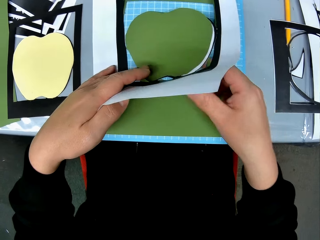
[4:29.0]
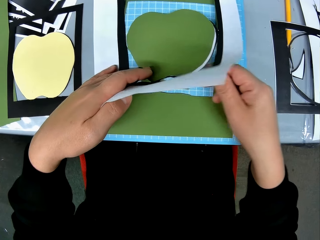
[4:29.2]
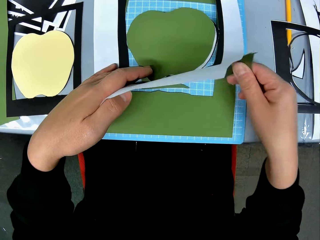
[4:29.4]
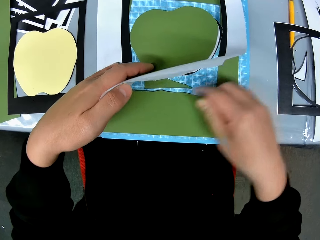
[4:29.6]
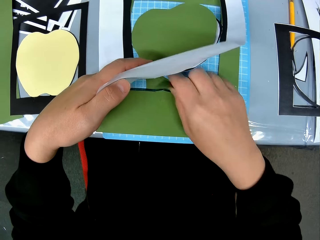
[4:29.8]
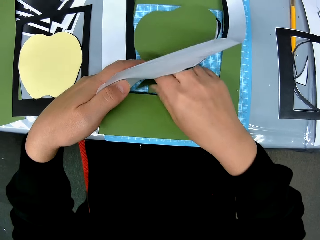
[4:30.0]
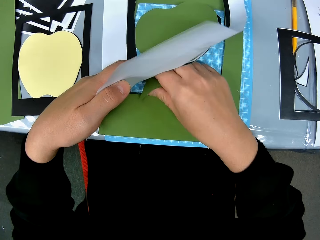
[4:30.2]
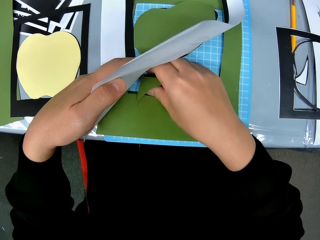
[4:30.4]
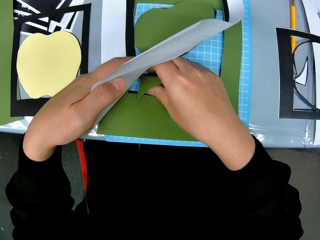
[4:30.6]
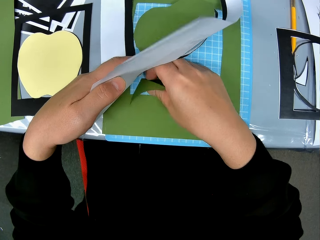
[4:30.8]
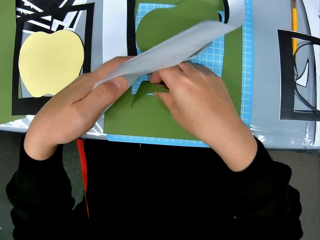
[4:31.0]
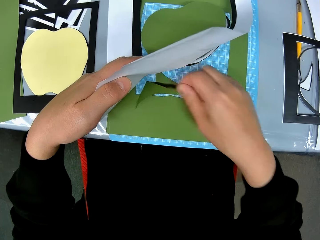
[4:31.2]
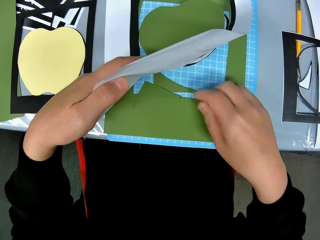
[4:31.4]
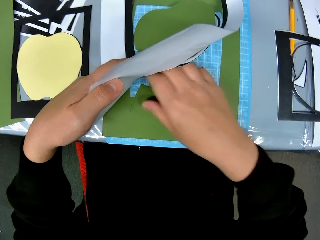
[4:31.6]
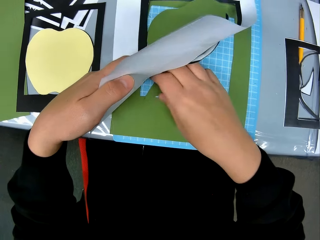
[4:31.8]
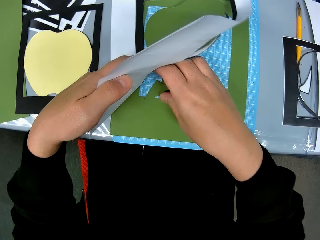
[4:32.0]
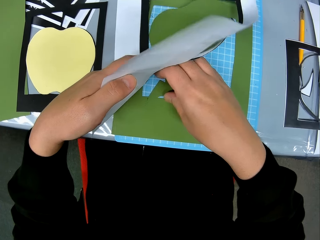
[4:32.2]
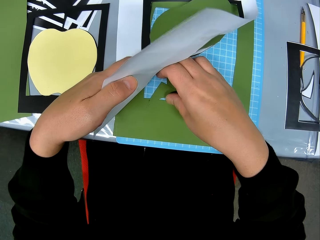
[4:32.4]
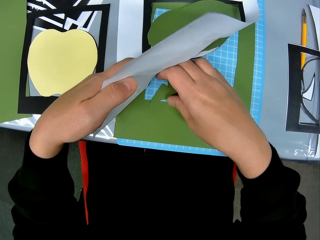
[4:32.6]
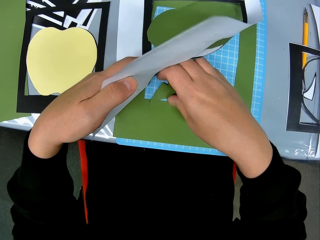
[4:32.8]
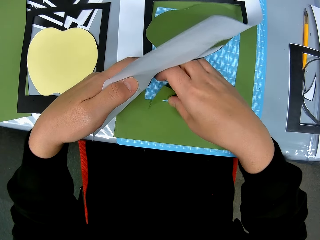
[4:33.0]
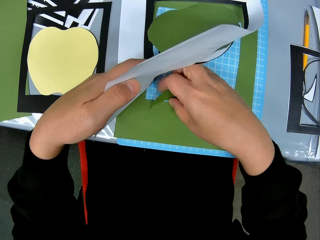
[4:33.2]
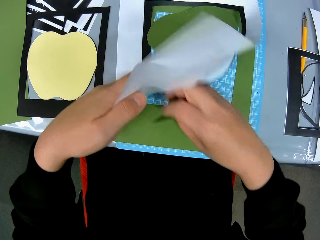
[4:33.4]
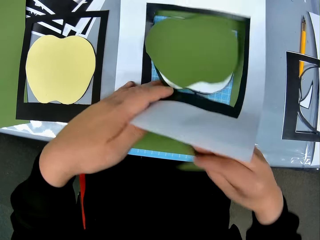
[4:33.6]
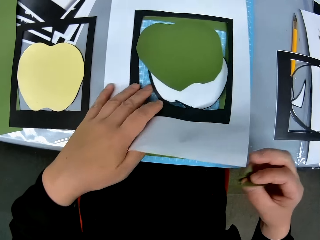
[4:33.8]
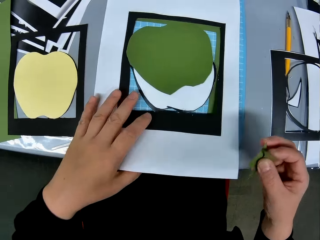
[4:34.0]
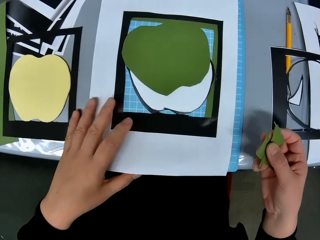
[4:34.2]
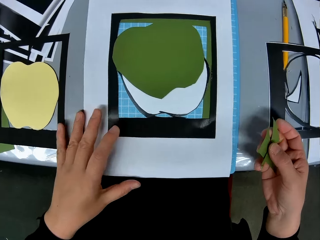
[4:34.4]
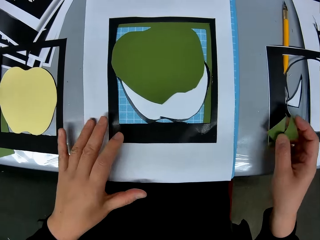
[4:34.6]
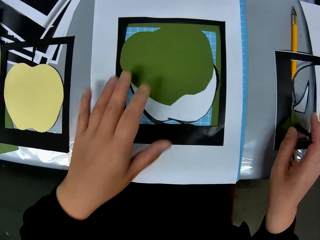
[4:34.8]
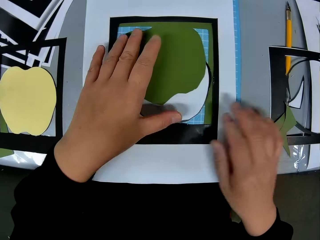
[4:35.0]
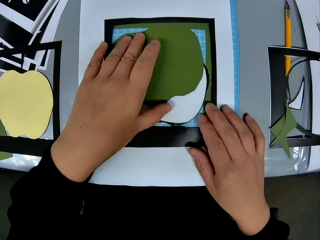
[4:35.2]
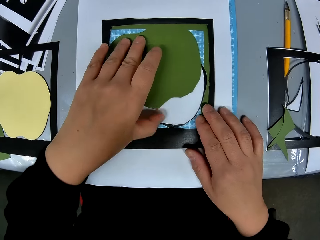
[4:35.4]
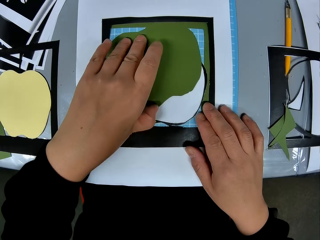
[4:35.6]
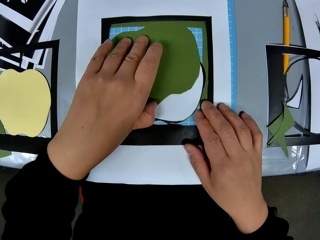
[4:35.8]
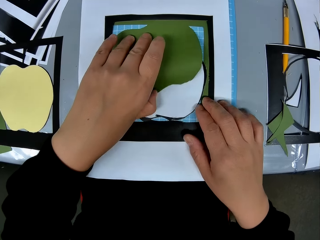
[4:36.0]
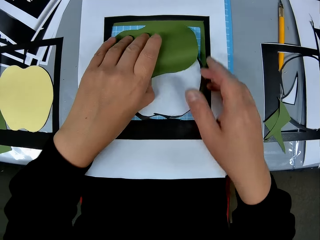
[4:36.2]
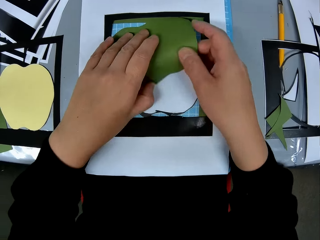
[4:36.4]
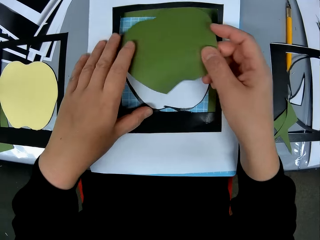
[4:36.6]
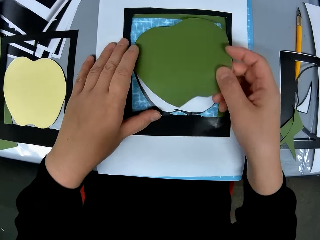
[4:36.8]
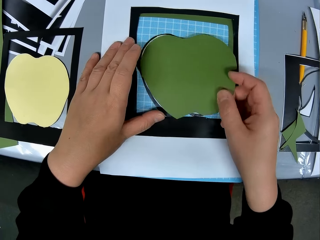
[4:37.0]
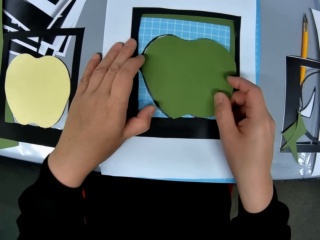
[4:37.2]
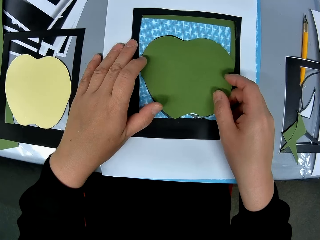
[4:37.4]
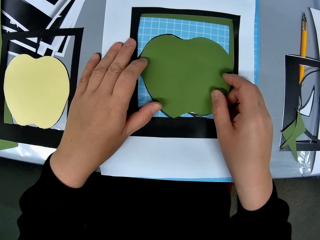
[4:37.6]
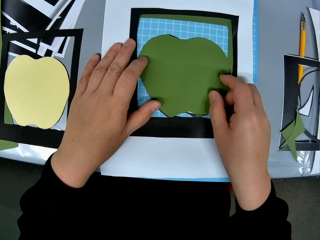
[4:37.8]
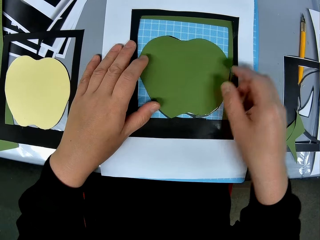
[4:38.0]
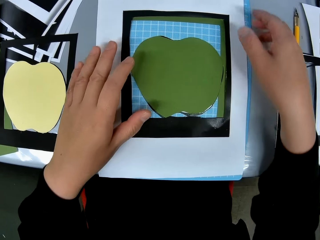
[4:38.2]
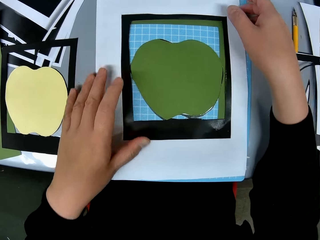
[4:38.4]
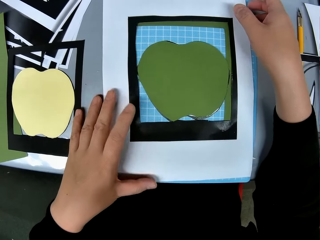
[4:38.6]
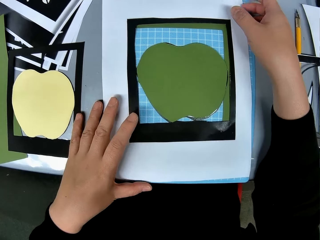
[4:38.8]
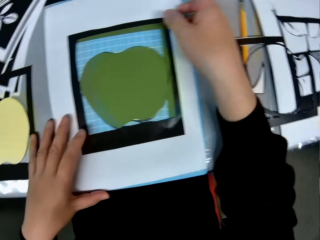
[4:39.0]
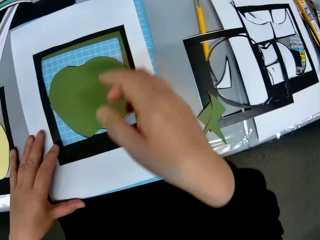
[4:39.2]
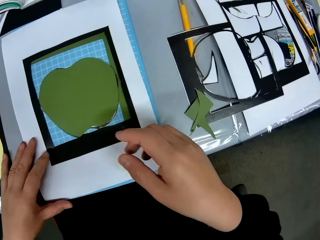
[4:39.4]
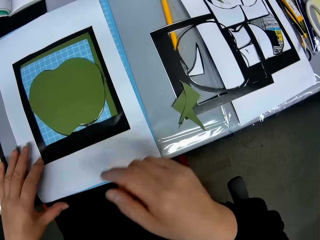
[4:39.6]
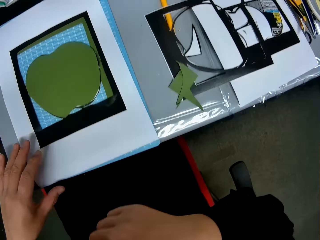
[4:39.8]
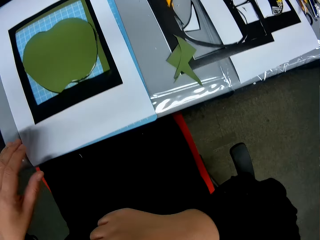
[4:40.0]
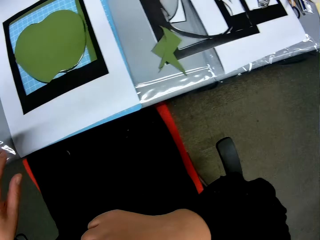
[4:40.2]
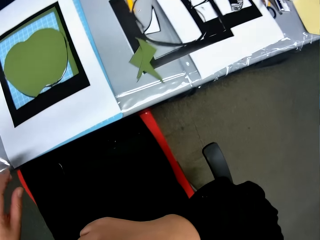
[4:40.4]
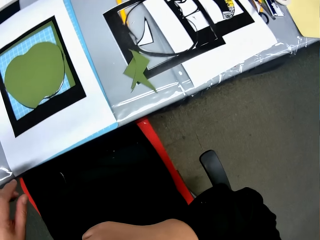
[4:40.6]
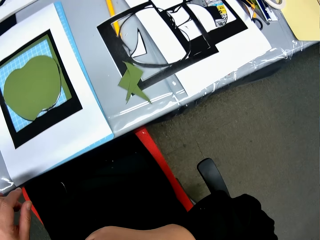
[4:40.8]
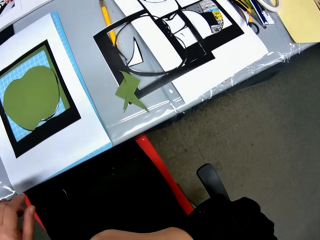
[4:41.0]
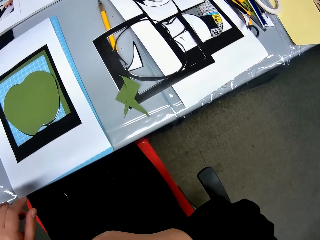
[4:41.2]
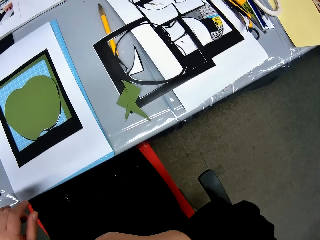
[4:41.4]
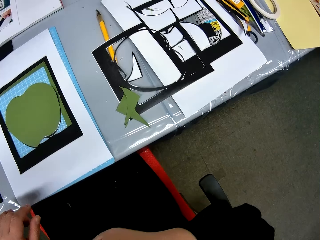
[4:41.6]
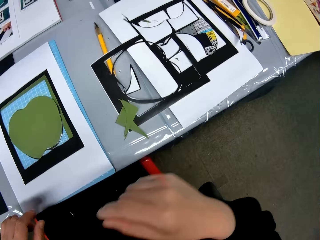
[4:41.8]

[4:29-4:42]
The camera wearer puts aside the pieces on the mat craft board. They adjust the green apple shape portion on the white shaped card stock. They set all the paper pieces together. They look around.

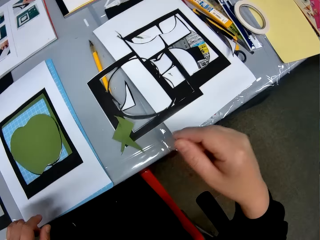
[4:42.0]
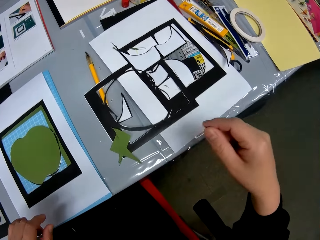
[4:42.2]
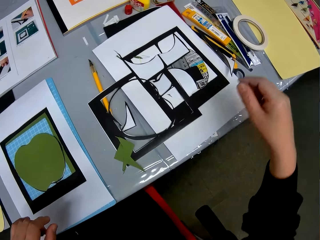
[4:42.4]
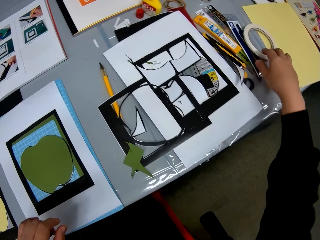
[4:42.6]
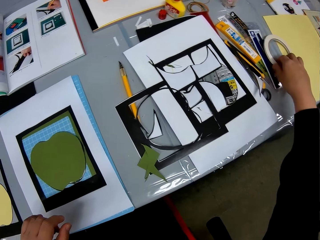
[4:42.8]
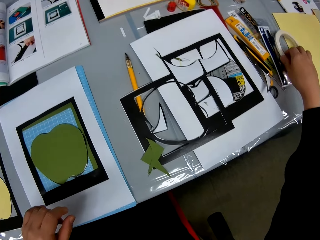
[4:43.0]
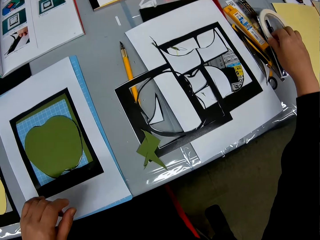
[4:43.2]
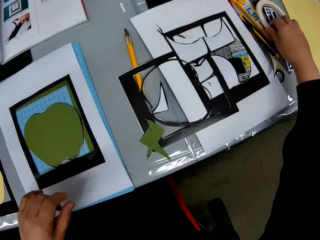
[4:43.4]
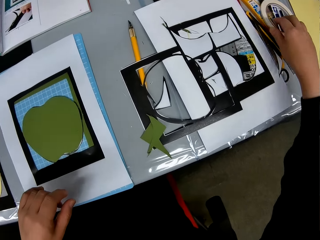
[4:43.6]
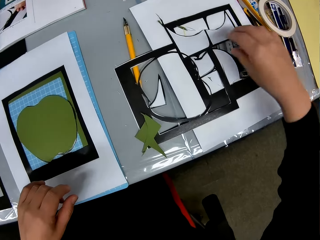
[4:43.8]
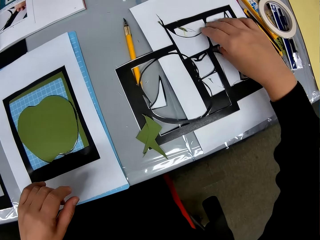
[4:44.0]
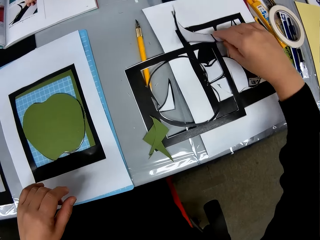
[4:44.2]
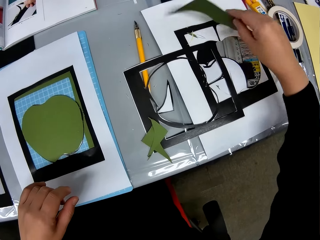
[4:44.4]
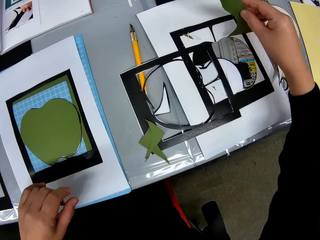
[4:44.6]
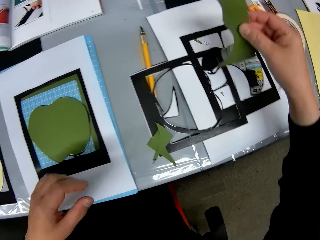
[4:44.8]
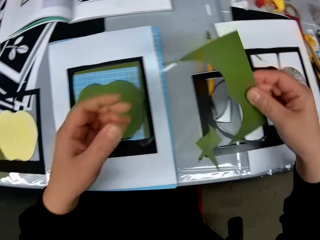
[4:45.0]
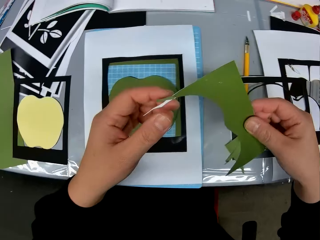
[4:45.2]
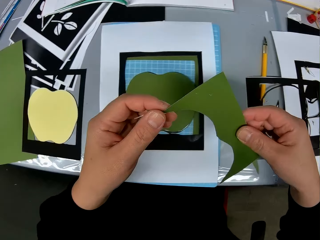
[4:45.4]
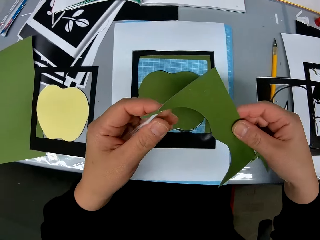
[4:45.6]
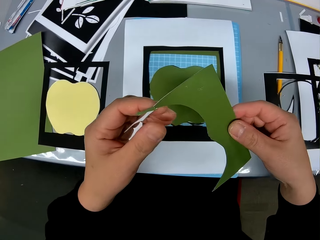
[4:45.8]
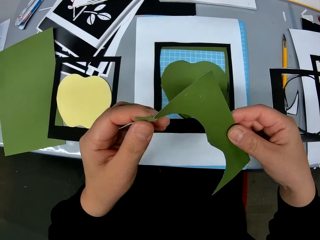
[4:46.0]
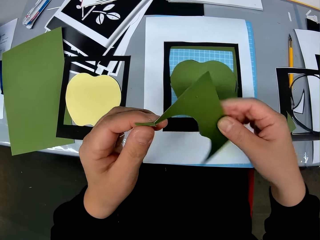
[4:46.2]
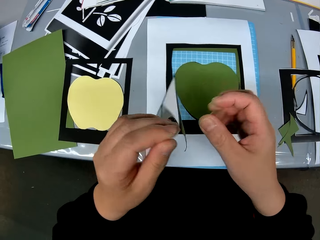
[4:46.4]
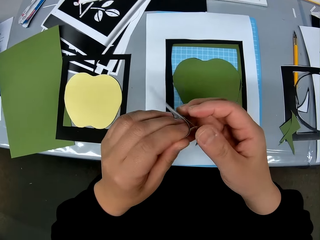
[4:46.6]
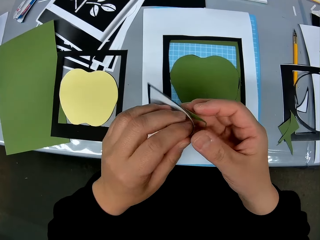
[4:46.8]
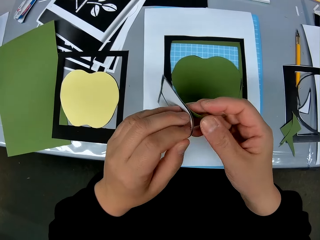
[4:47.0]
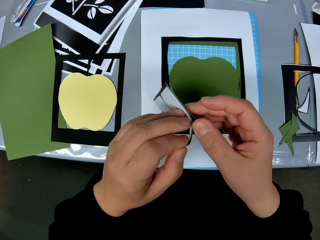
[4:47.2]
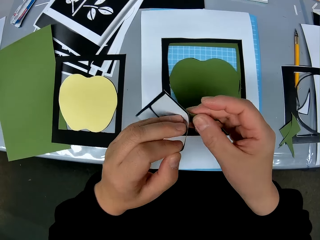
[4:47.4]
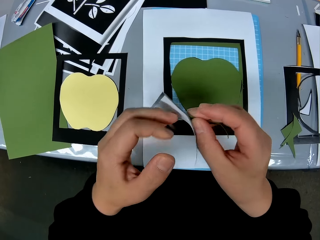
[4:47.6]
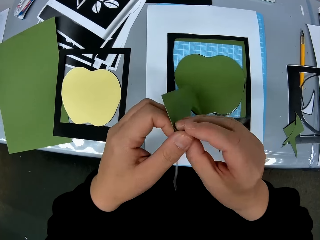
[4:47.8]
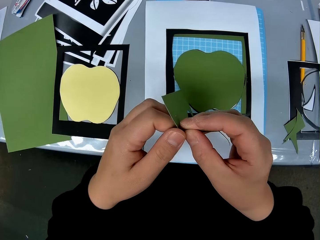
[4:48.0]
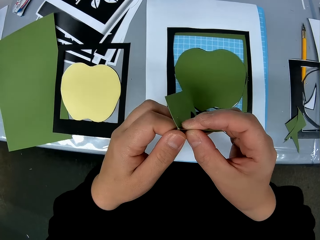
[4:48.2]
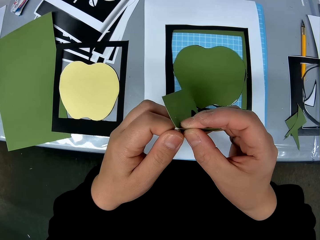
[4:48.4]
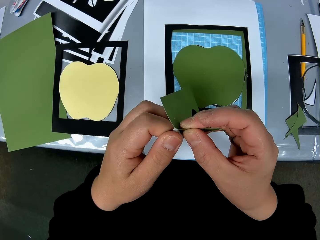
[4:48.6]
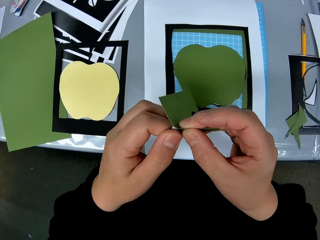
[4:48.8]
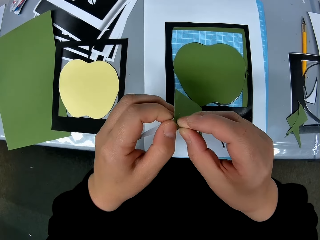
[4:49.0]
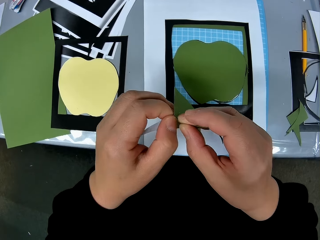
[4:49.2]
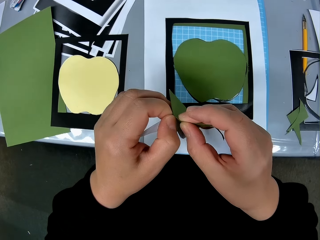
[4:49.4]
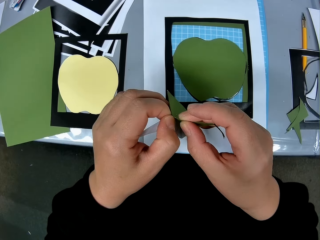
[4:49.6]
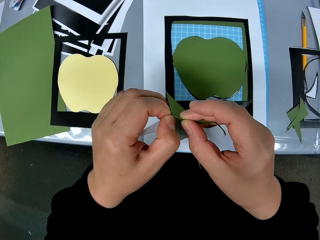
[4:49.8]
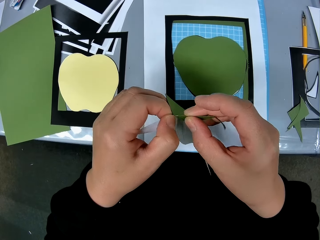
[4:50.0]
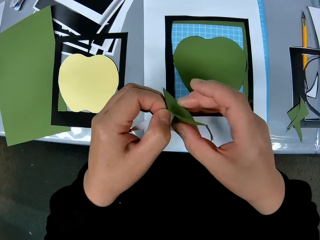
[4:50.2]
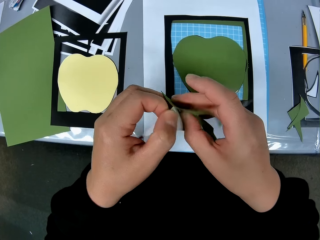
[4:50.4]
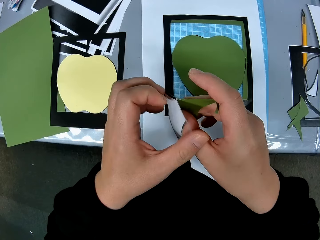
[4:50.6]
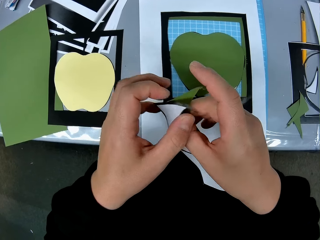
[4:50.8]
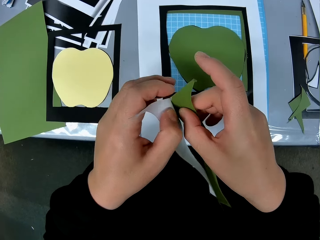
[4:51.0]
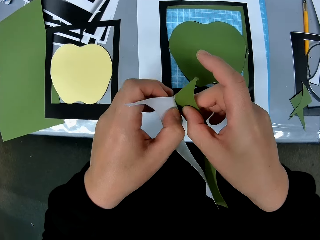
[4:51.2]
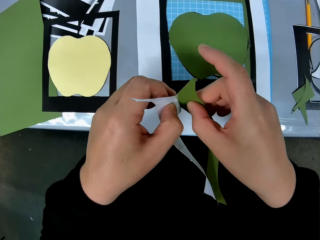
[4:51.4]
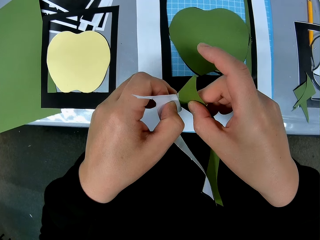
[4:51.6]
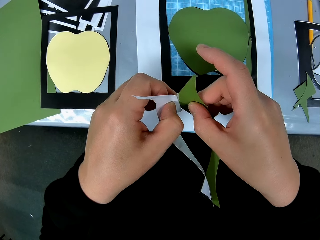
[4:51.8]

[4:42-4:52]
The camera wearer puts aside something on the table. They pick two pieces of card stock stuck to each other. They separate the piece of paper.
